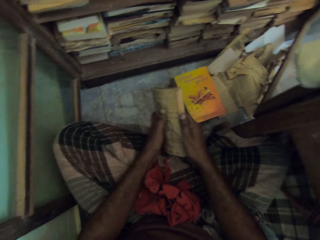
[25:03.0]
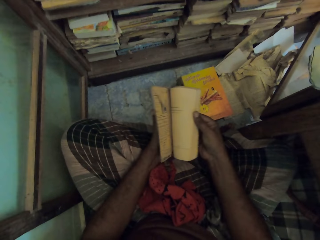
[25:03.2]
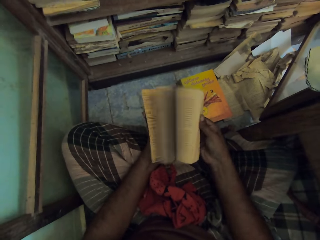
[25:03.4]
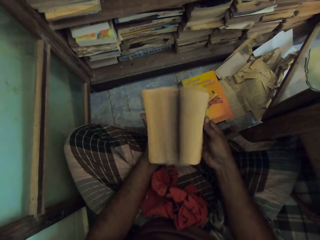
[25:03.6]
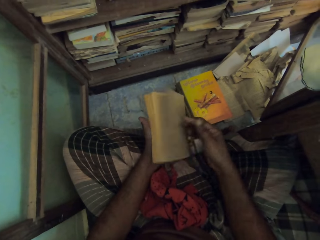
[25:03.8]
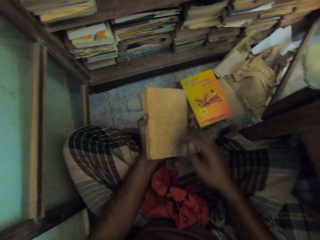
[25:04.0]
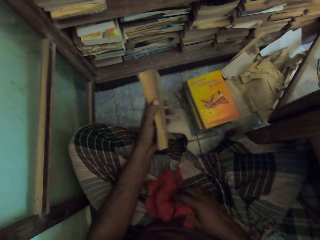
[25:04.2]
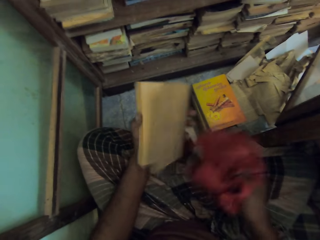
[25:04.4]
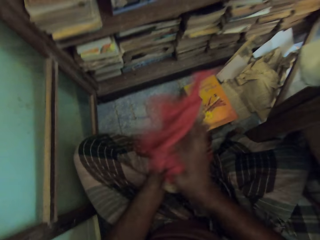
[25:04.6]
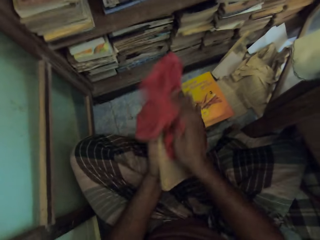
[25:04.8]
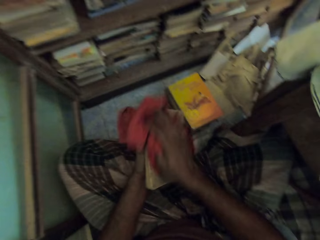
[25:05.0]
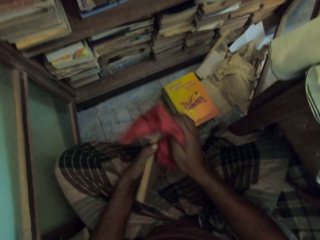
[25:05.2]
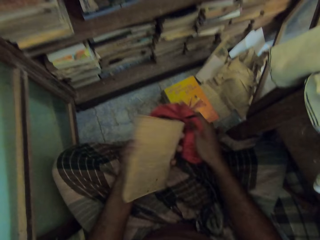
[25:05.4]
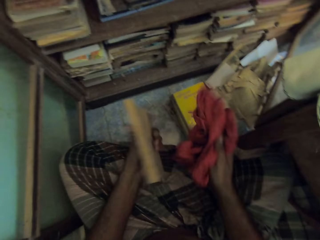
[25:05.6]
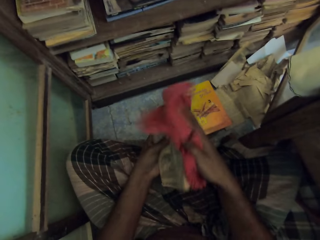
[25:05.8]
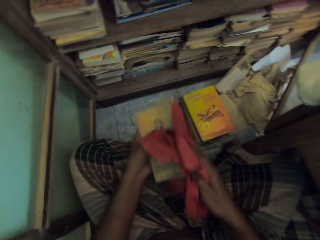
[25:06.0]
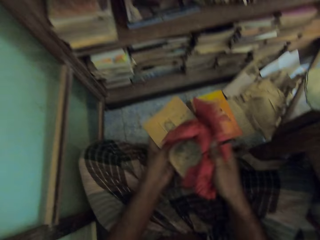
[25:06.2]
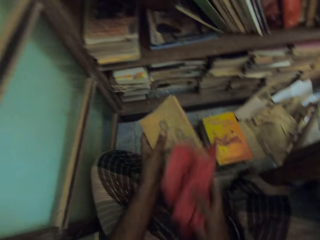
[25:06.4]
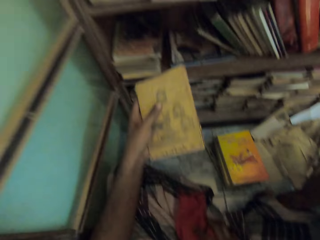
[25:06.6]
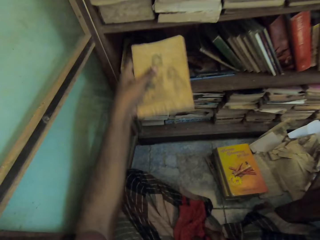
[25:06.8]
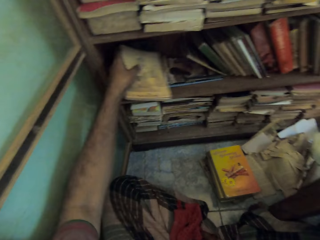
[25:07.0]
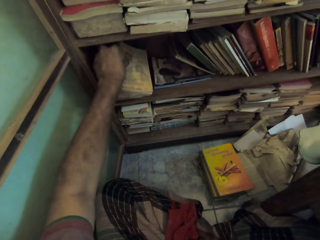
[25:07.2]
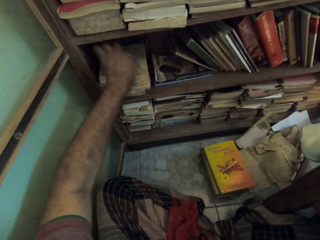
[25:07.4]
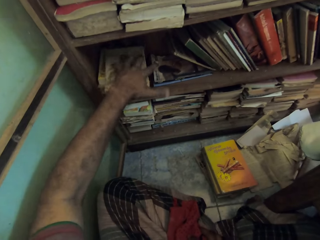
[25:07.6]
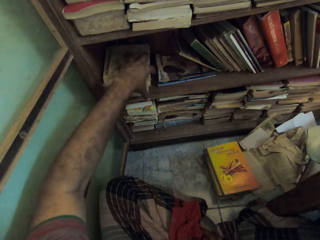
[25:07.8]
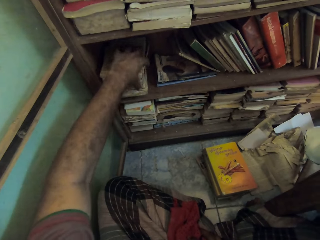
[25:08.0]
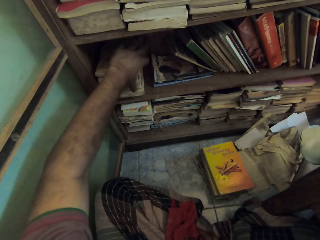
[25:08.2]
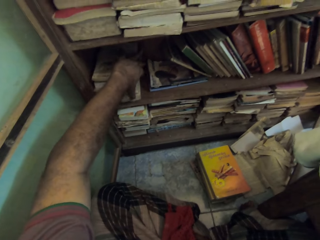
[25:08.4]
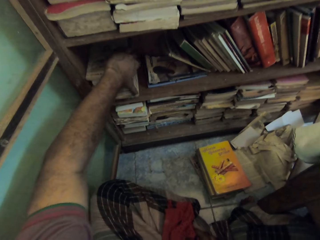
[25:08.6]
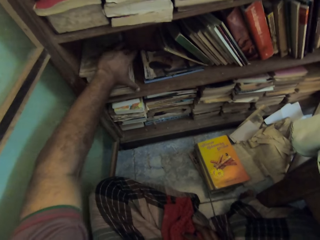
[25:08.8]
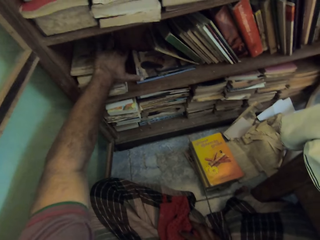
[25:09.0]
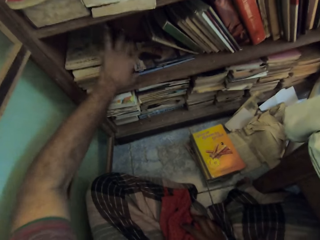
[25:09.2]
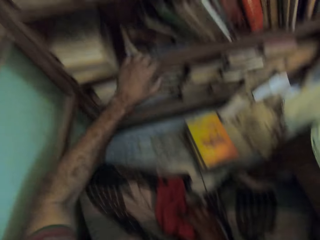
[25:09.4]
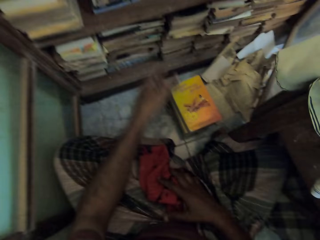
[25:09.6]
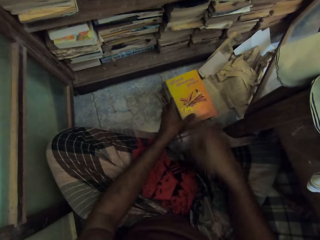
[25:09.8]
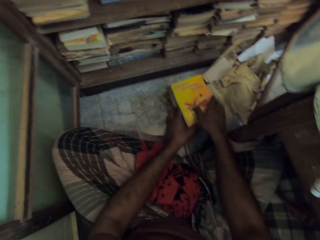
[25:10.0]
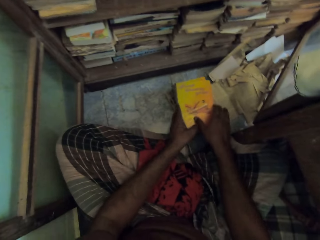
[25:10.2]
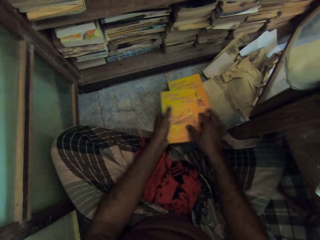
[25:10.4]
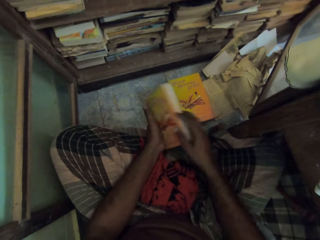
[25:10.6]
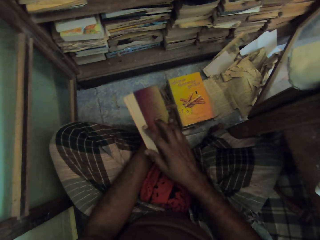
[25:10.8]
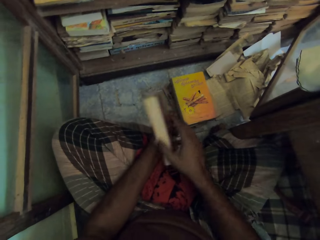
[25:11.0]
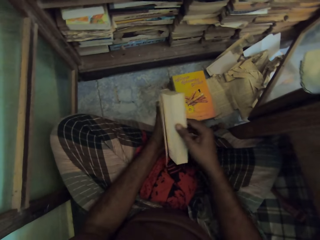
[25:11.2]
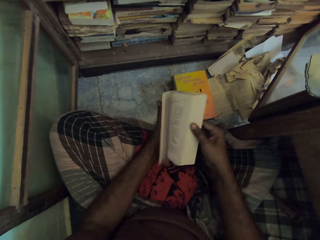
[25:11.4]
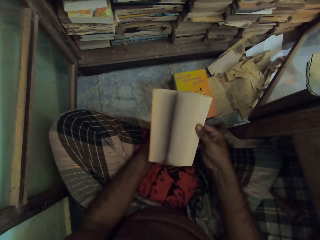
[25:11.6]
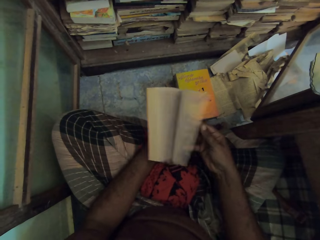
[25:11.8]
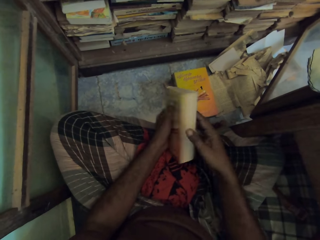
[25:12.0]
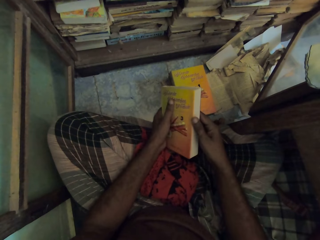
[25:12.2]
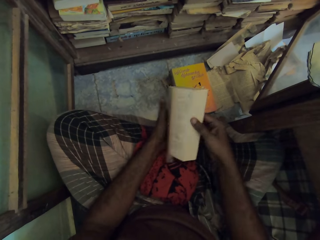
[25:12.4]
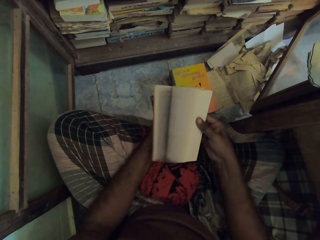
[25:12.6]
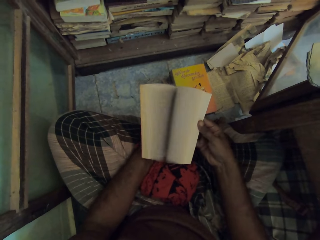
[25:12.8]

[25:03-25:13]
The camera wearer flips the book and checks the pages of the book. They pick the piece of cloth. They wipe the book with the piece of cloth. They put the book on the shelf. They pick a book on the floor. They flip the book and check the pages of the book.

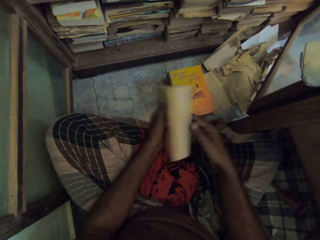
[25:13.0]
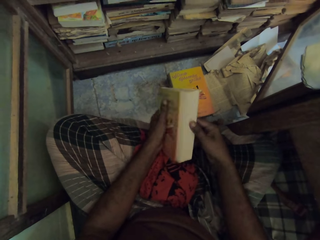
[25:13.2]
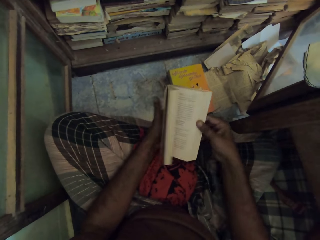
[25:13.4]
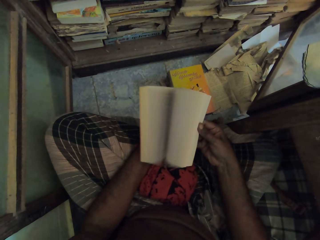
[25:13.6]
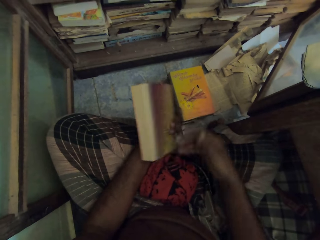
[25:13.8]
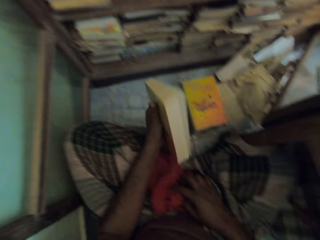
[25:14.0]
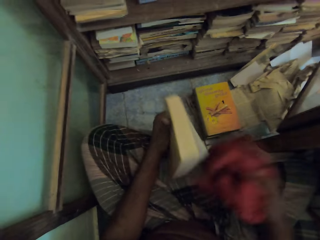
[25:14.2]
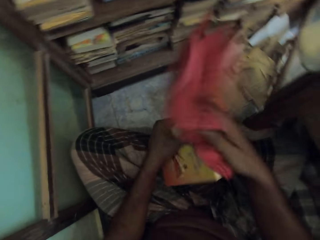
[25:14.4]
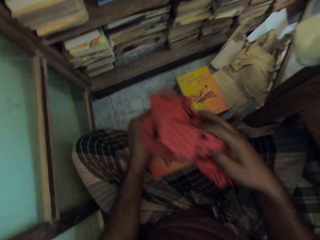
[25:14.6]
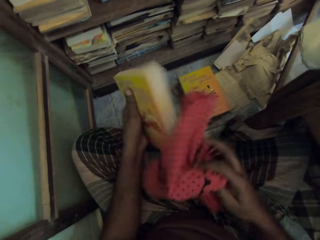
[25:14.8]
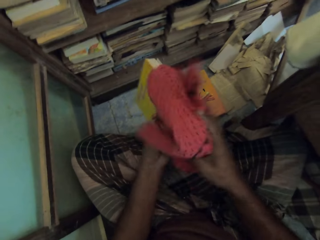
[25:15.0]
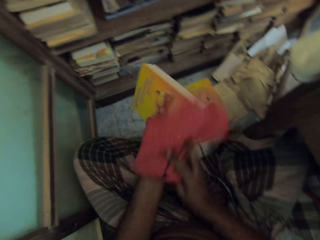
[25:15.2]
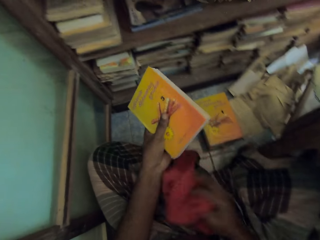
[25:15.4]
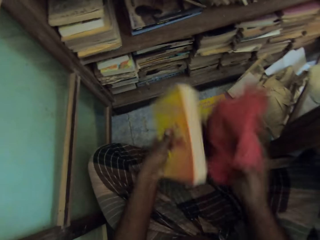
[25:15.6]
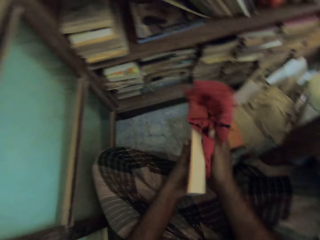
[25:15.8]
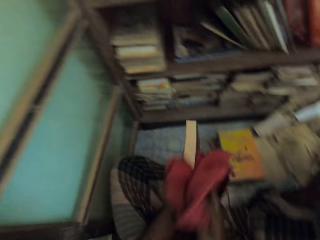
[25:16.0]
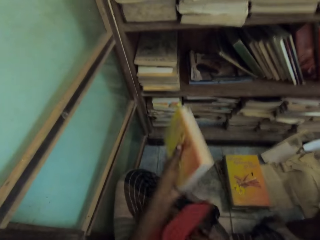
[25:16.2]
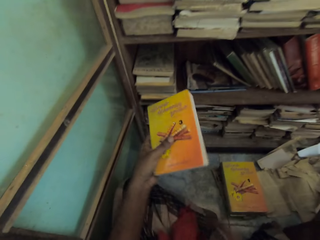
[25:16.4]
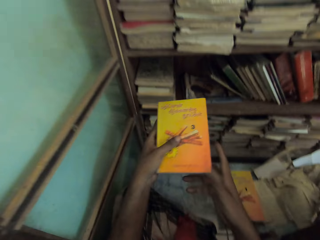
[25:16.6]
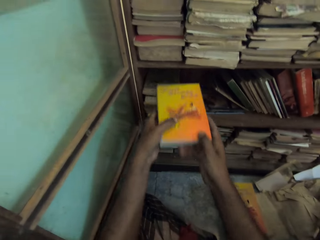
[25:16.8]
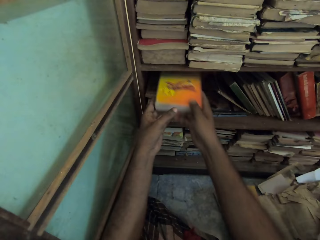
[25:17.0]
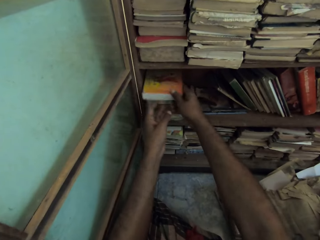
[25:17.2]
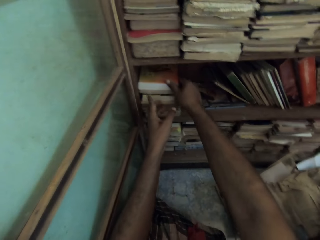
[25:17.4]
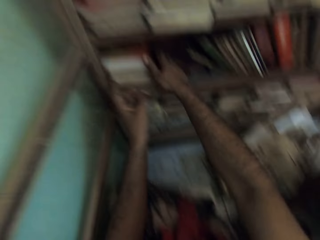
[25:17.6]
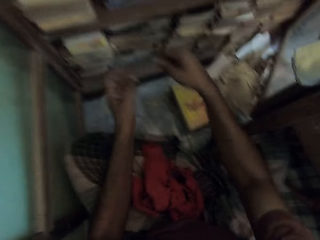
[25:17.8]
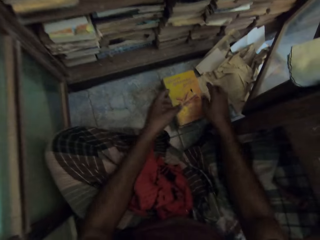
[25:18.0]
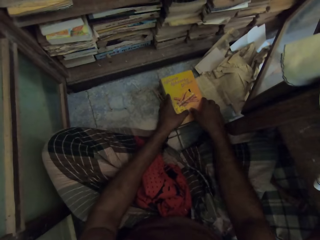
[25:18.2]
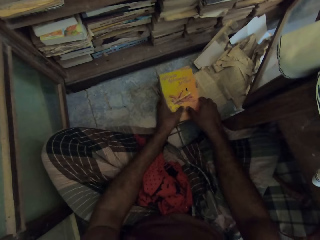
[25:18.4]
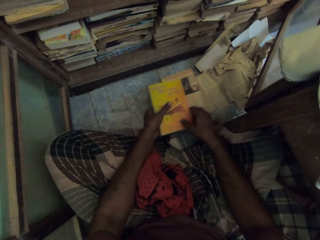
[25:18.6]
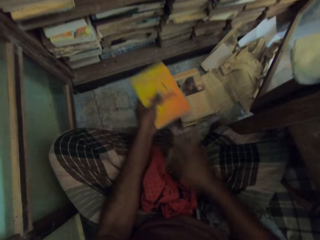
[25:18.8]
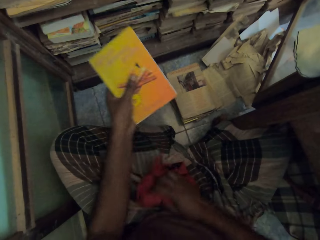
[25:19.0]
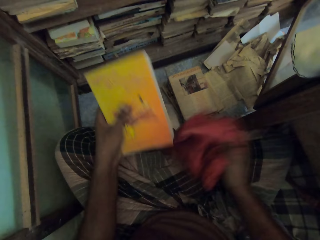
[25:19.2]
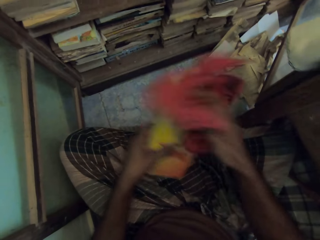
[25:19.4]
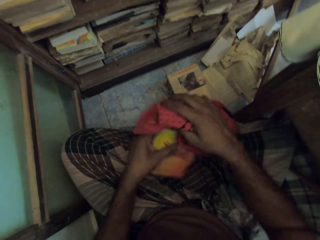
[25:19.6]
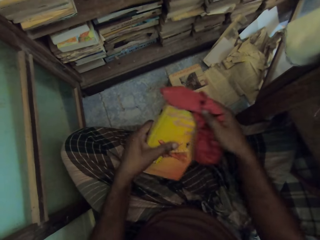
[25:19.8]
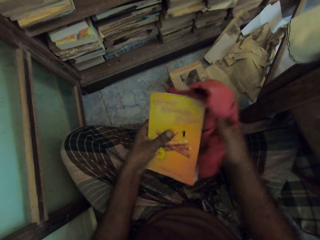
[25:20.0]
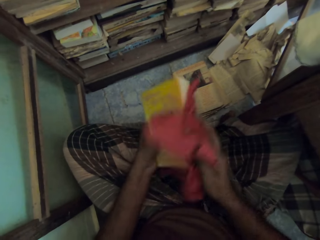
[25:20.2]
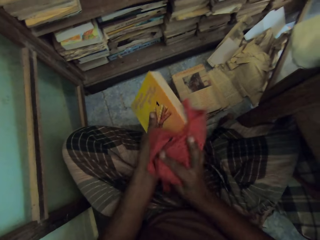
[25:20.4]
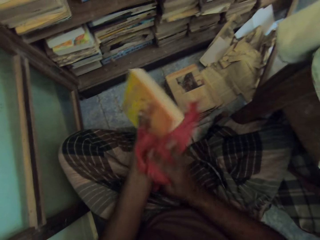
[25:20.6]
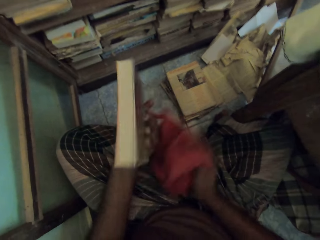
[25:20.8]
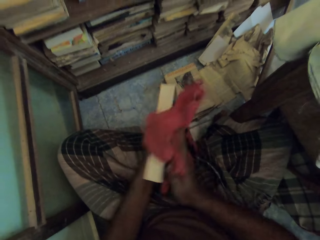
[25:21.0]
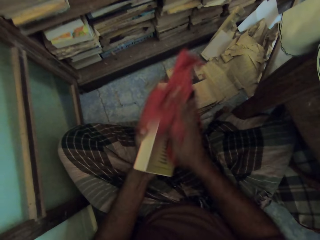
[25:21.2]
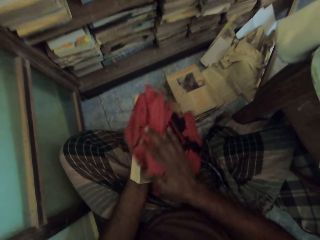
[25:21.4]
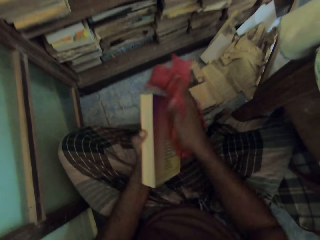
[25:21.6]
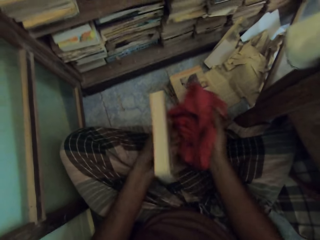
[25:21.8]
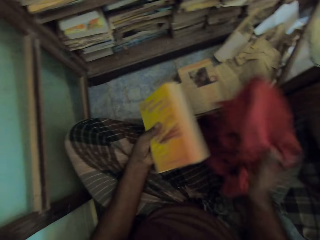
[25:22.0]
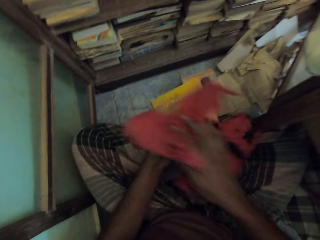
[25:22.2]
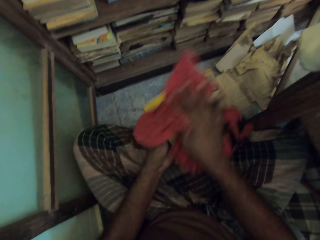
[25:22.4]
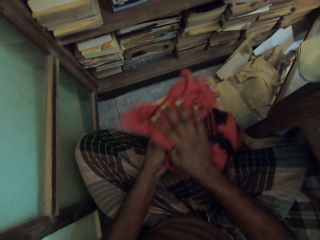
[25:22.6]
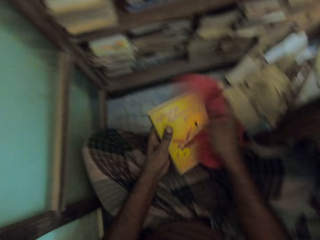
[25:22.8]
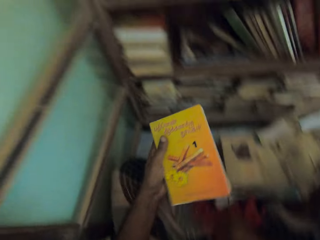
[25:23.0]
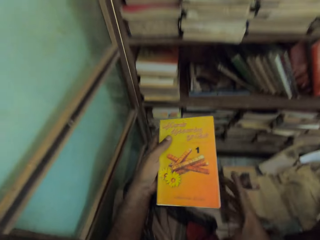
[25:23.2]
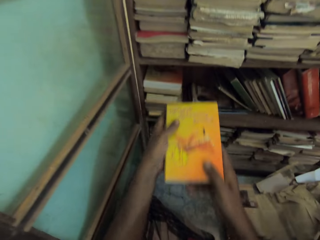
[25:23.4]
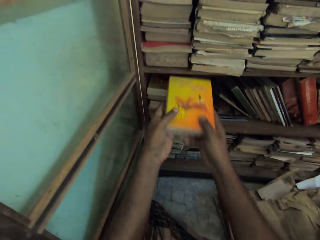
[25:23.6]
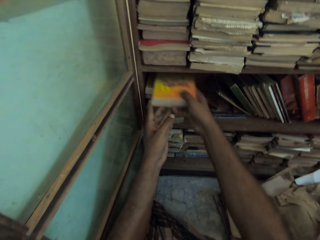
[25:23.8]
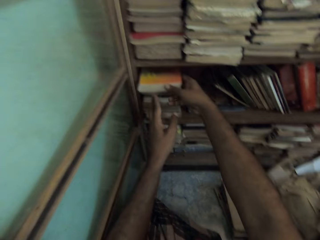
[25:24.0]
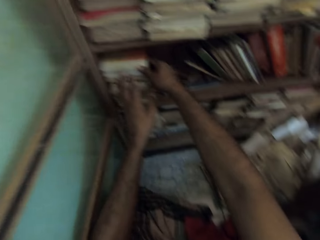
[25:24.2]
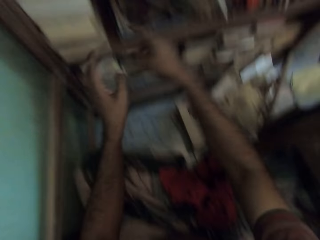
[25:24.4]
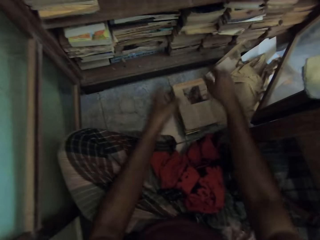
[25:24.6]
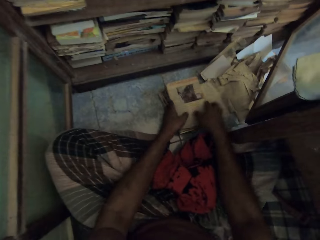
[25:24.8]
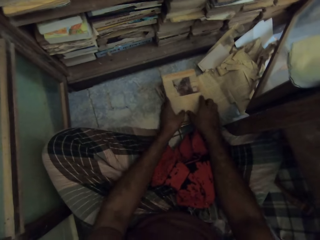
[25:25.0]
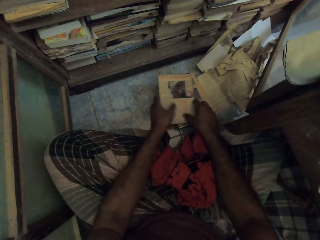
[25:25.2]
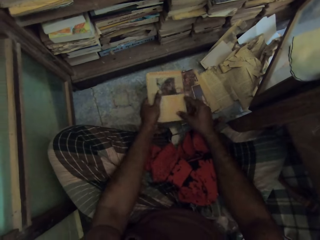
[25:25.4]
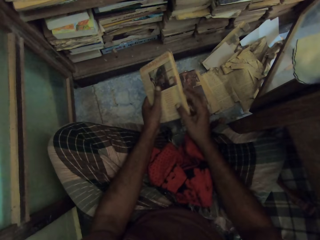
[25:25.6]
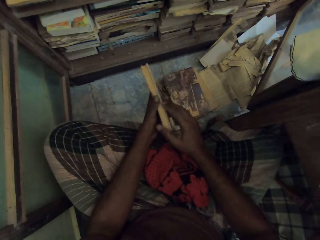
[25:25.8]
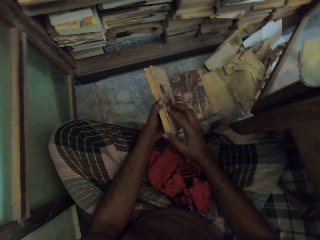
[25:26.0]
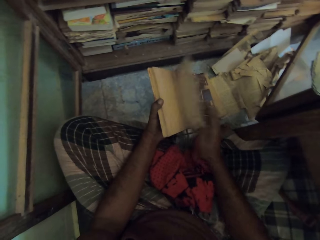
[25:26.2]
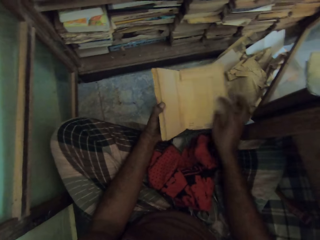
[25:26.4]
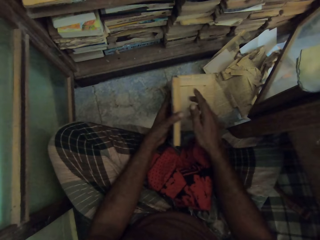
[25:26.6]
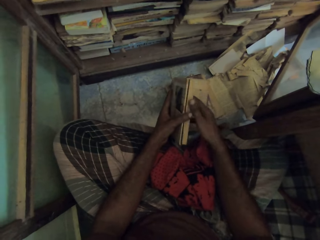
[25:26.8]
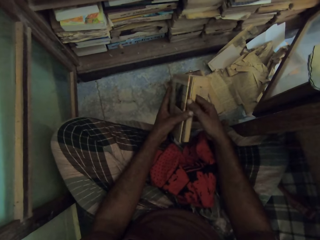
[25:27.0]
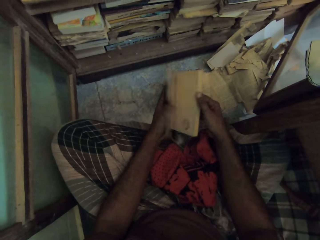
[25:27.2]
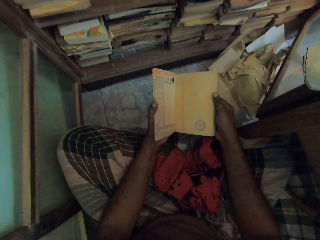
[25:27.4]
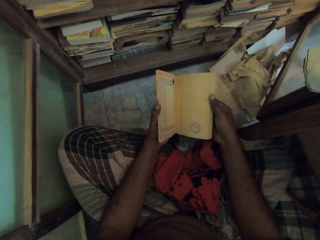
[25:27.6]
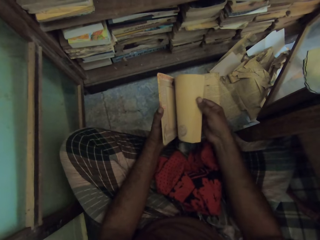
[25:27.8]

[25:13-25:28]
The camera wearer picks the piece of cloth. They wipe the book with the piece of cloth. They drop the piece of cloth. They put the book on the shelf. They pick a book on the floor. They pick the piece of cloth. They wipe the book with the piece of cloth. They drop the piece of cloth. They put the book on the shelf. They pick a book on the floor. They flip the book and check the pages of the book.
